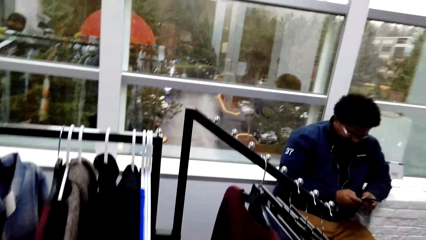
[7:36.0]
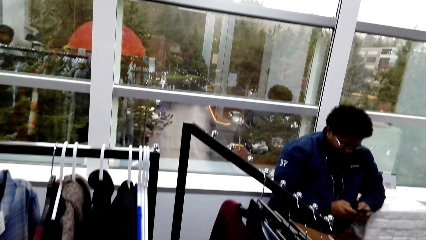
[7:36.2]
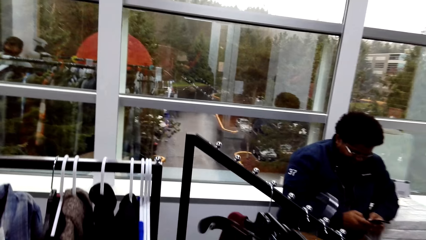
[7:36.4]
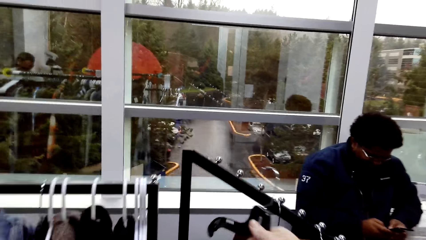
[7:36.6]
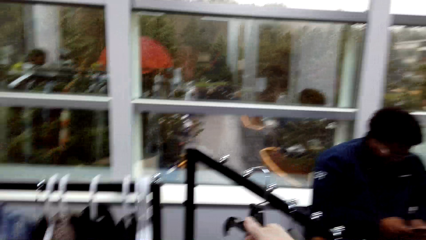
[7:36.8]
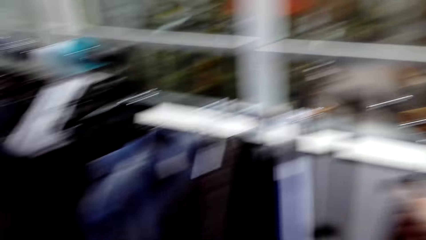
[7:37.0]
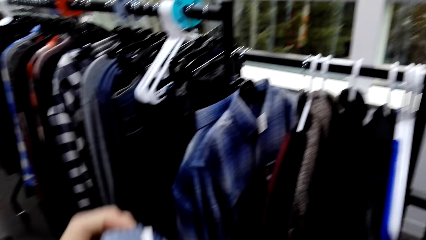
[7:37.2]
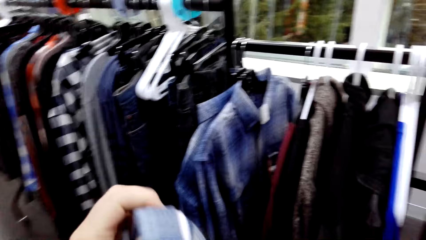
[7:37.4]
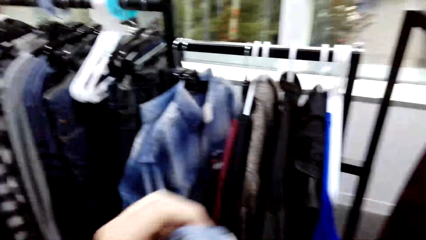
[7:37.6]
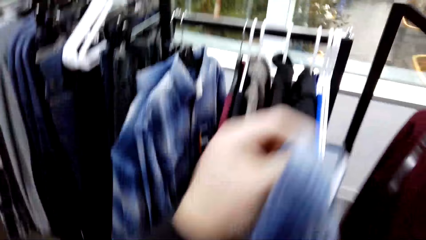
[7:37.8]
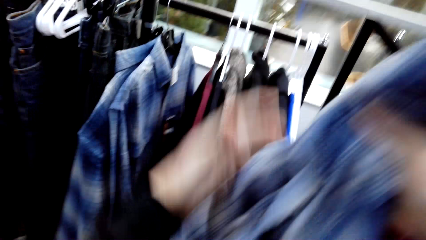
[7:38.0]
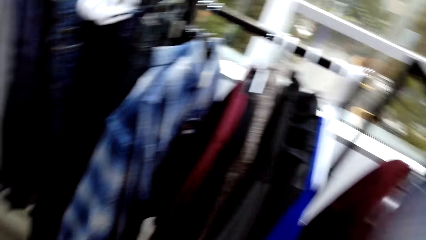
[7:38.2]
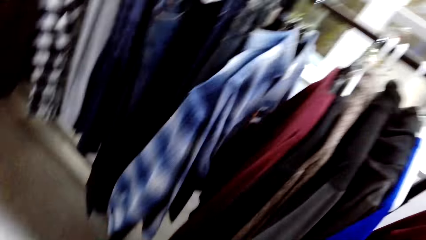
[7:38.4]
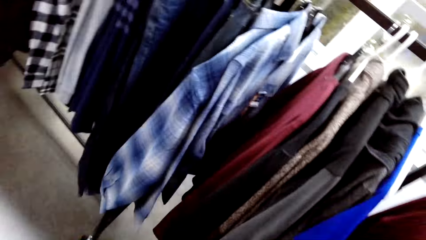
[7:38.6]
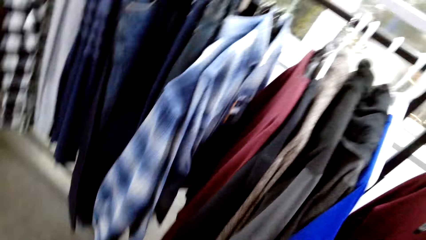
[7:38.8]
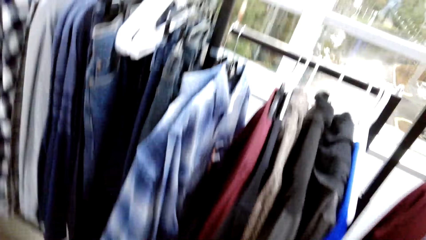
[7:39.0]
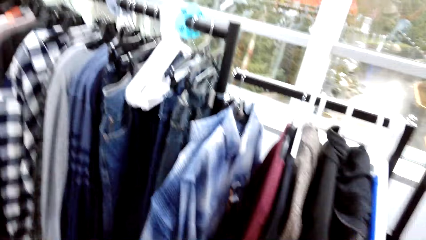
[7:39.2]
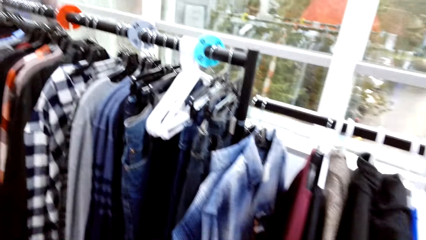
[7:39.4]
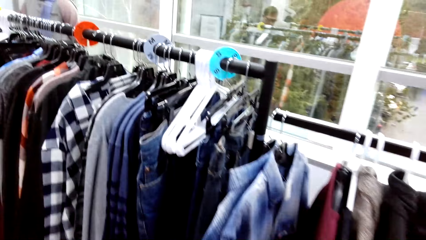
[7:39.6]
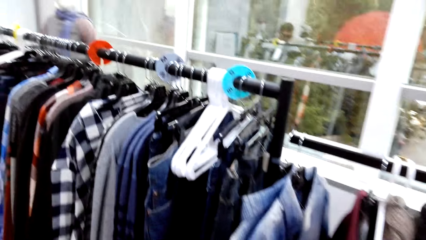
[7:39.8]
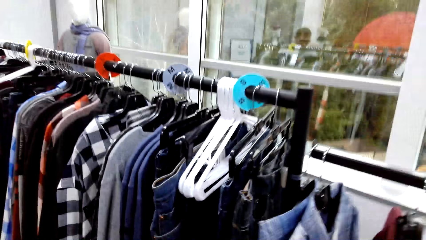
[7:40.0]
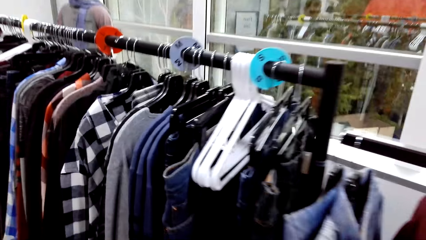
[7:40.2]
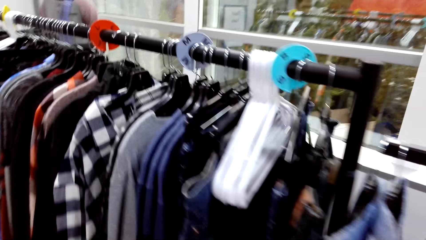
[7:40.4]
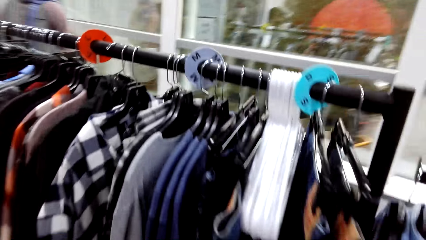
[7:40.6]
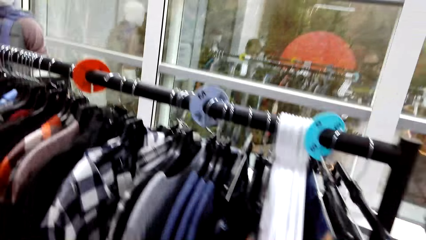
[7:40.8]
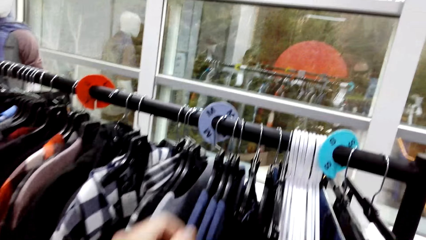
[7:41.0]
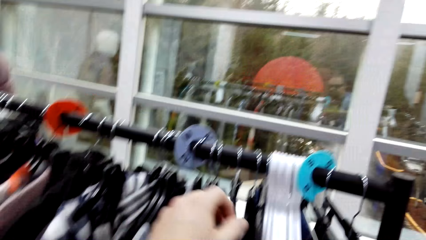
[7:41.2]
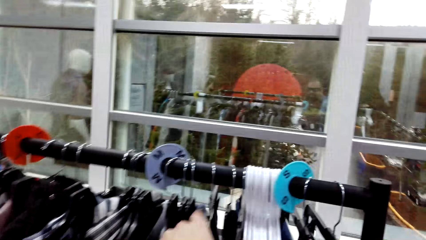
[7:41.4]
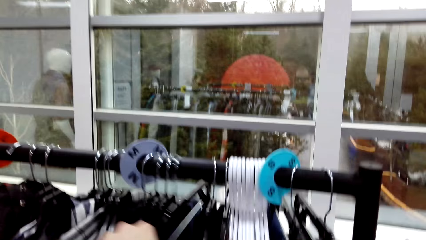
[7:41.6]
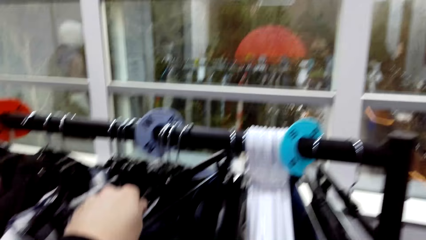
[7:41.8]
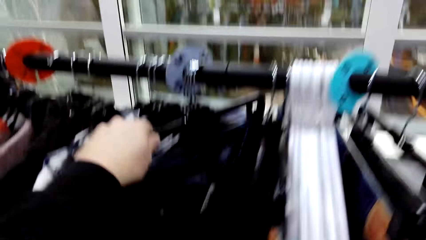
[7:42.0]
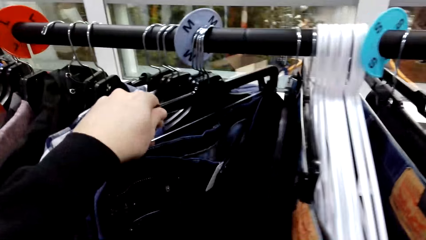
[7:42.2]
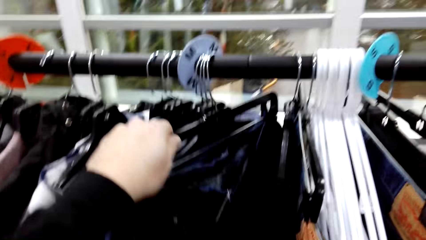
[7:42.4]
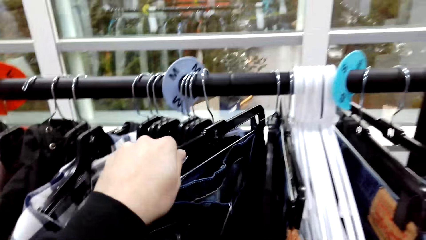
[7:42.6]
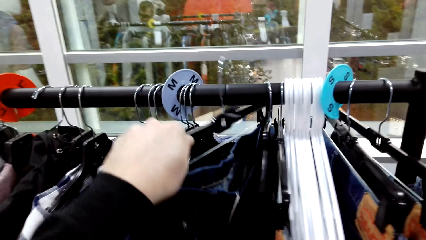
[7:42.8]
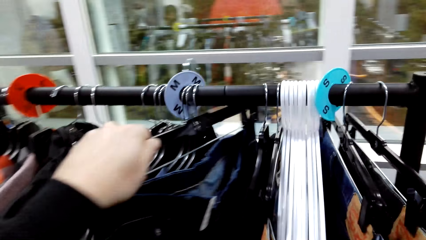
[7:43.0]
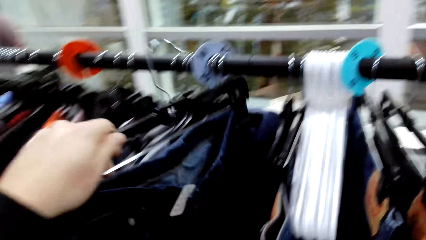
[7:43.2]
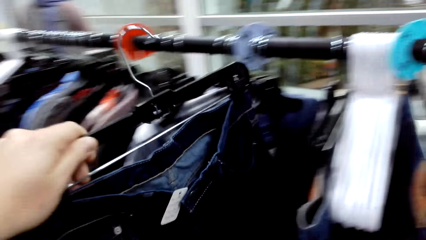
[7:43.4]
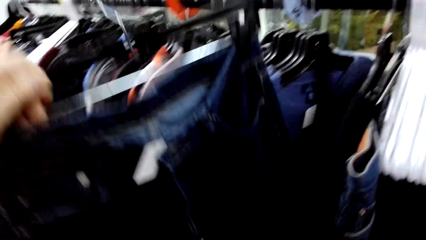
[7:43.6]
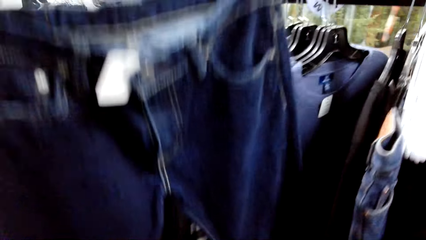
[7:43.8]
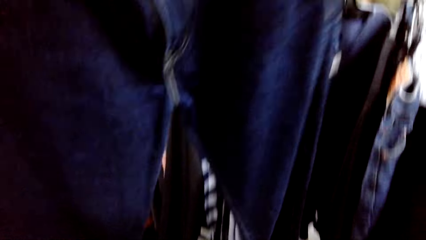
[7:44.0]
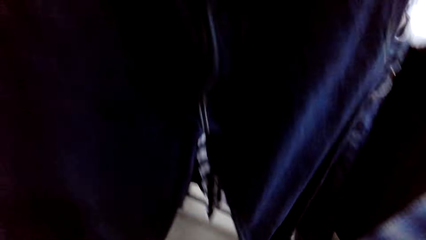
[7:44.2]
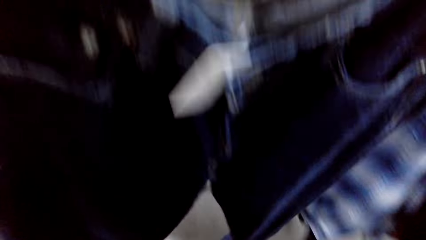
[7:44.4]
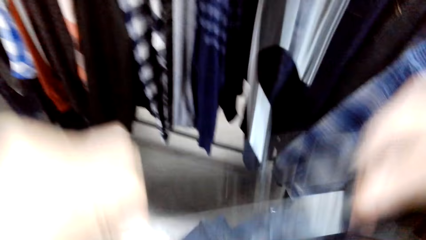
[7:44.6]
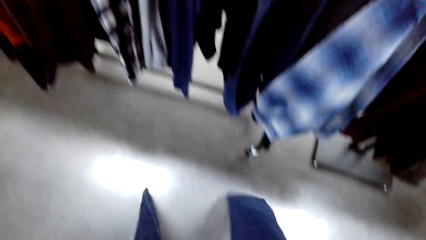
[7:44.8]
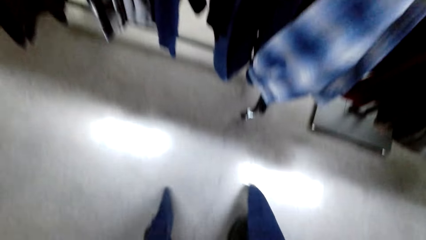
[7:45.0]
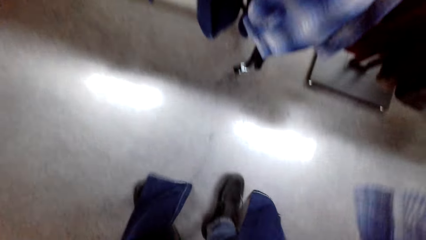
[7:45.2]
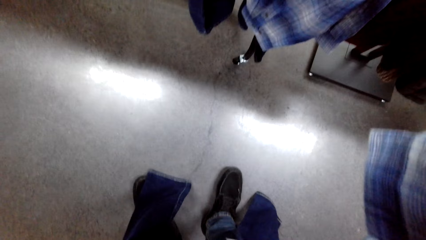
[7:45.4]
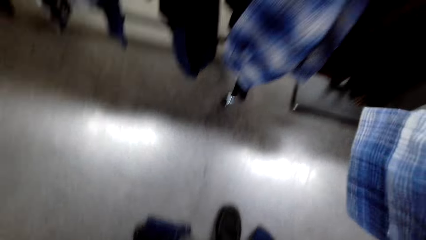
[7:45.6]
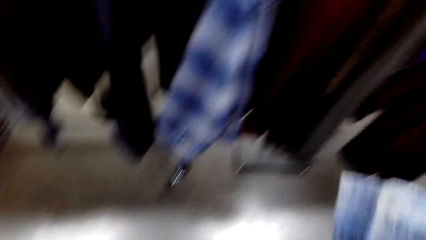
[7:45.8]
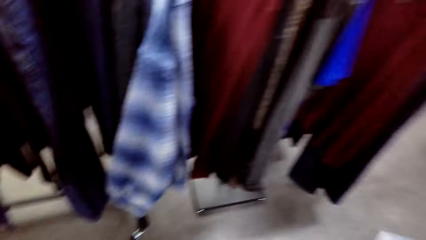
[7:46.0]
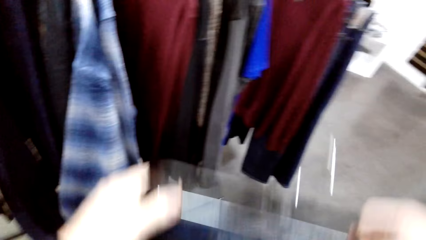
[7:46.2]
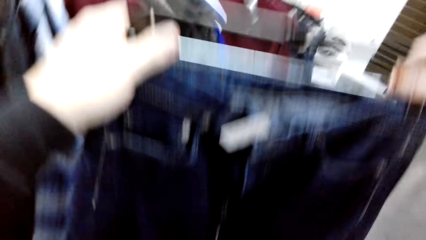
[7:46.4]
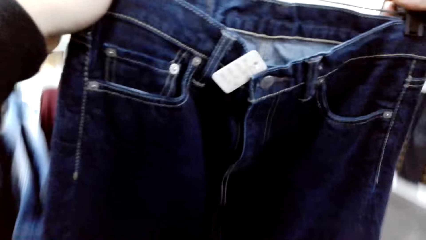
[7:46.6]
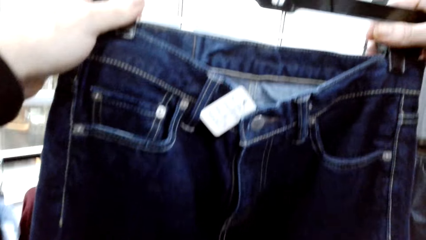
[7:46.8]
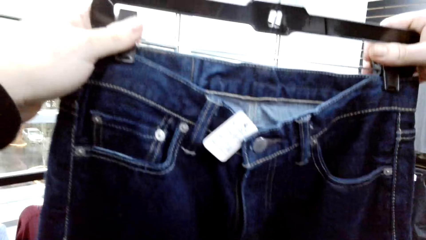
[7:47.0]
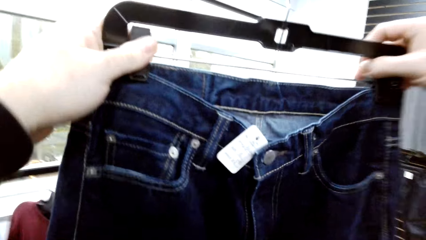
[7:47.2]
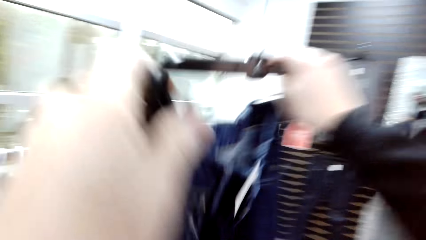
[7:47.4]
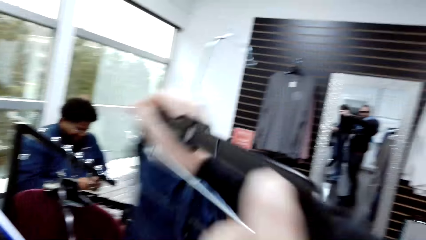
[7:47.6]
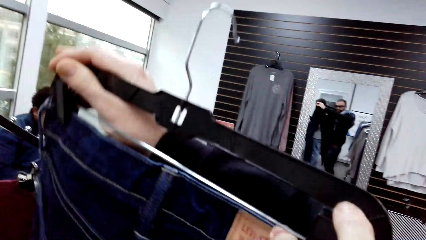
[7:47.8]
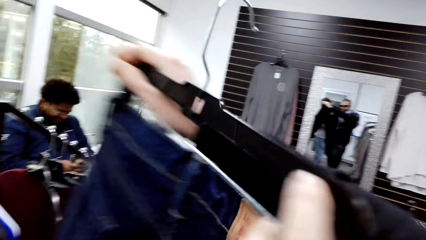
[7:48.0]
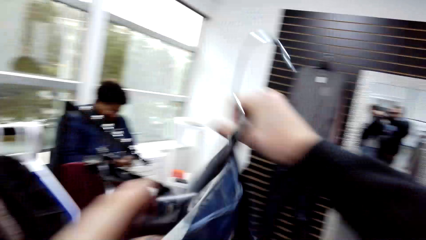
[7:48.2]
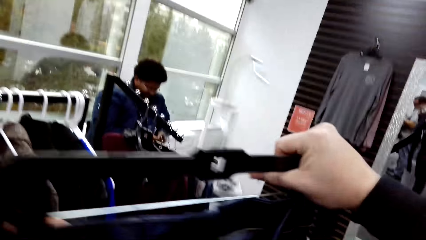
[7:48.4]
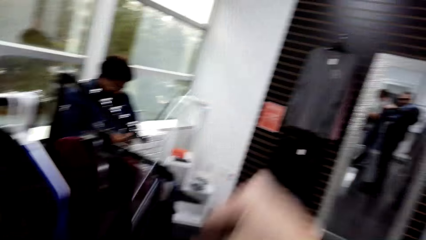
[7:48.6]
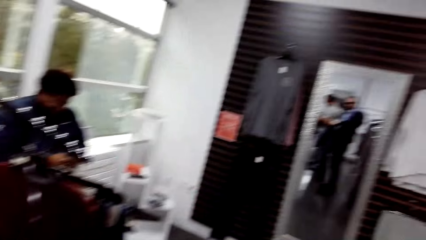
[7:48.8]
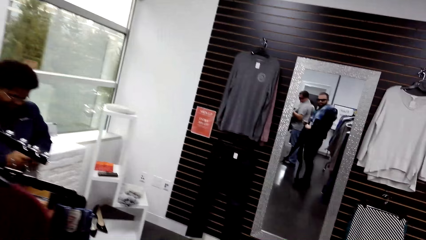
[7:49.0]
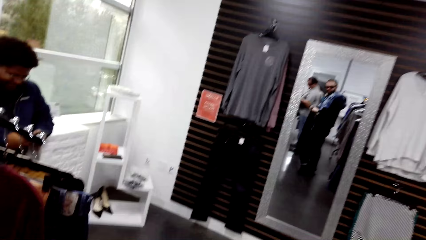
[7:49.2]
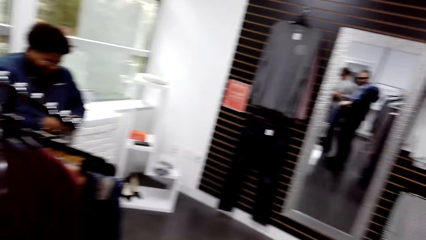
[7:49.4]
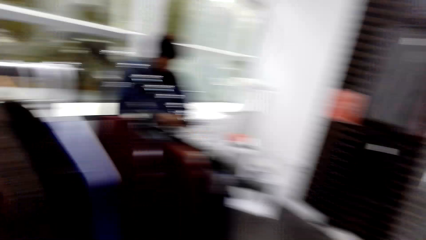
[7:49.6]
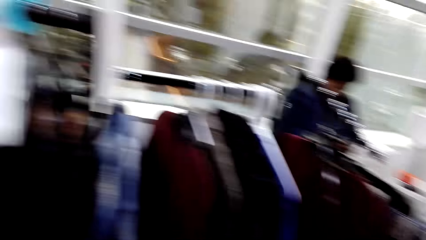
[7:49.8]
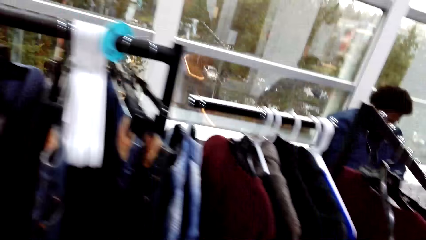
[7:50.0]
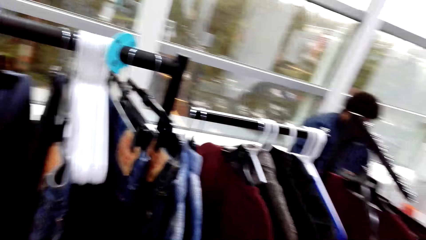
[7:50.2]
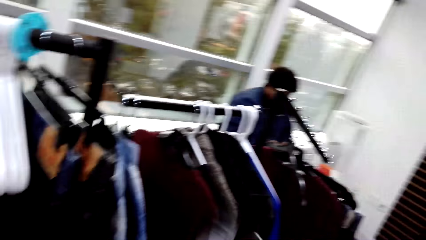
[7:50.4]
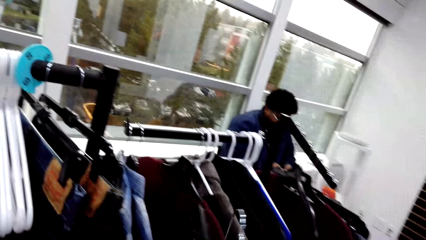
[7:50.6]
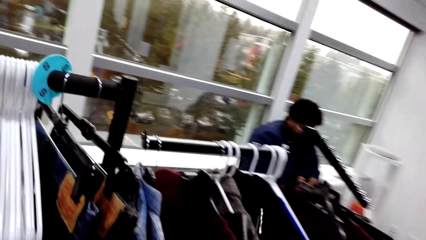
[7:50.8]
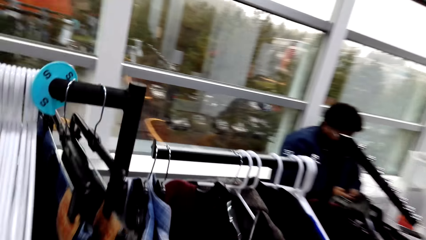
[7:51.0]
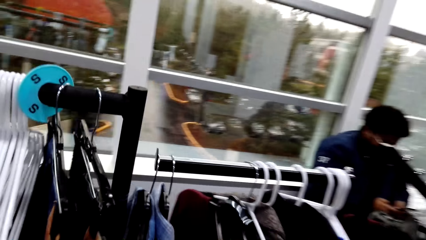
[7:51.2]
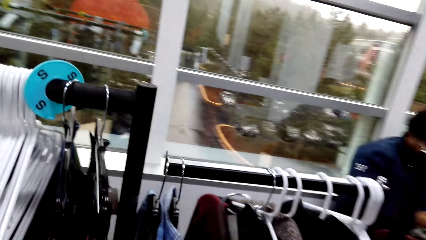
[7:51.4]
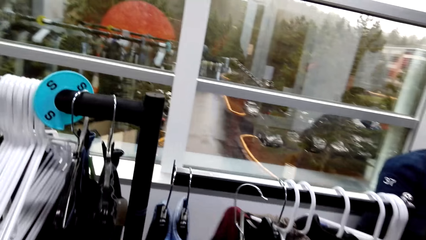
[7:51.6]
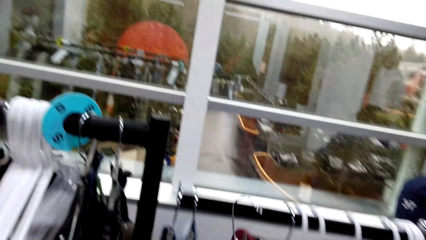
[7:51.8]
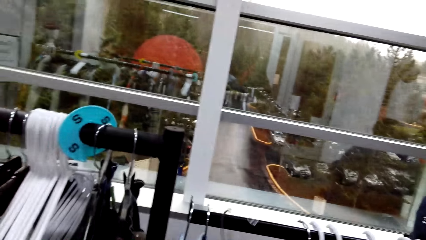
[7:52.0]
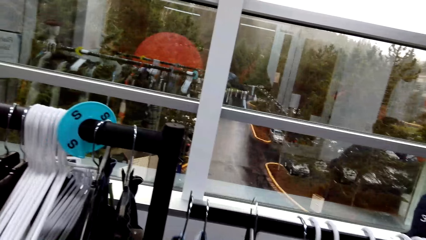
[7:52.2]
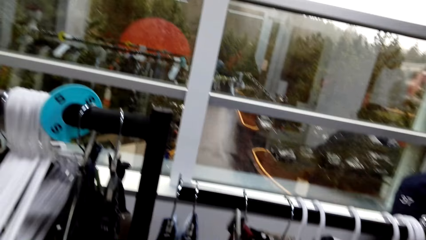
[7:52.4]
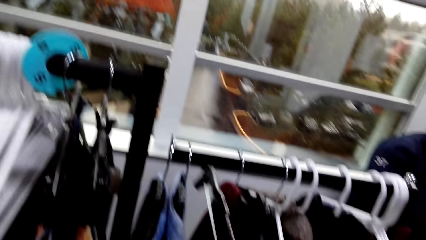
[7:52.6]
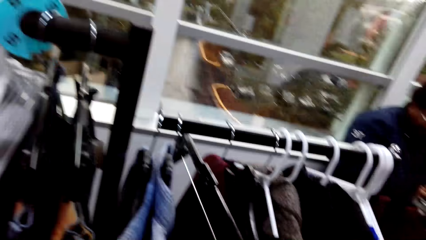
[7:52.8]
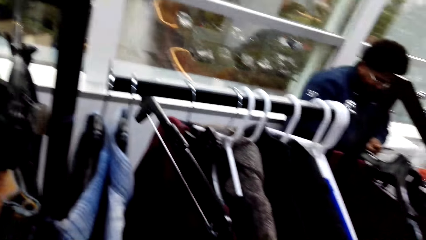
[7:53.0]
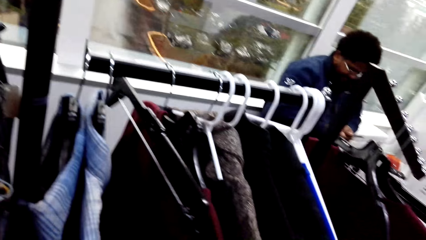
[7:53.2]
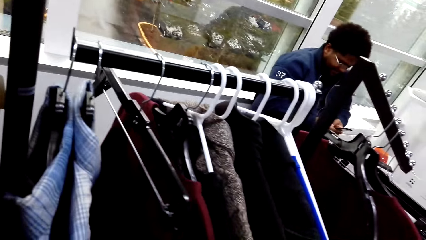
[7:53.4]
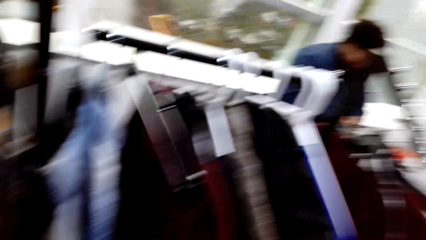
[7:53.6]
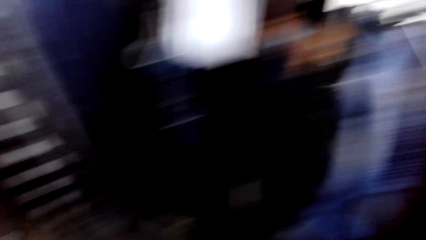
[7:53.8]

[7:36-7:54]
The camera wearer walks around the boutique. He hangs the hanger back to the clothes rack. He carries the shirt along the rack. He holds the shirt. He picks a shirt. He unhooks jean trousers from the clothes rack. He touches a cloth. He drops the shirt in his hand. He holds the trousers. He lifts the jean trousers. He turns the trousers. A man uses a phone in the room. The camera wearer unhooks the trousers from the hanger. He hangs the hanger on the clothes rack.
